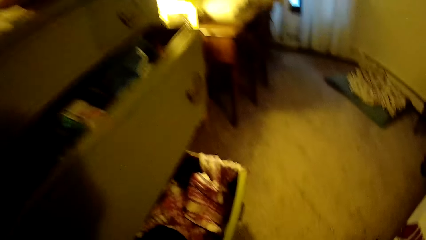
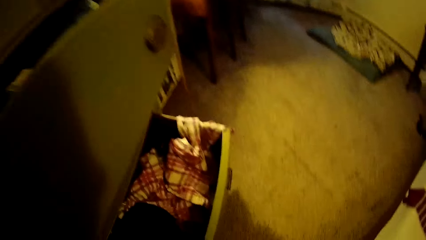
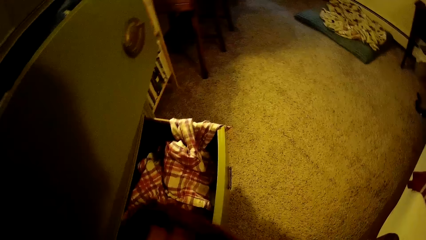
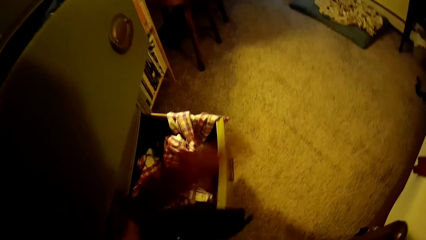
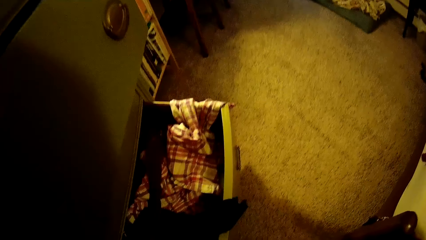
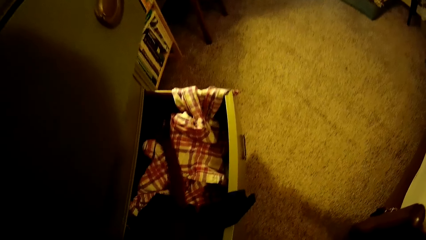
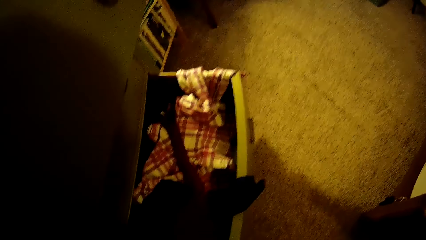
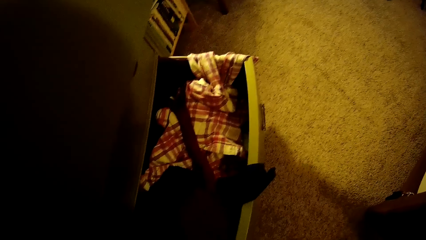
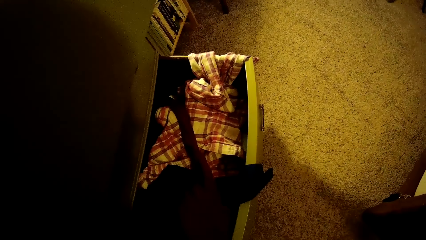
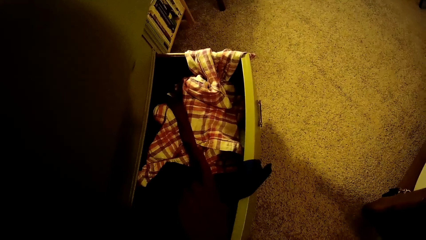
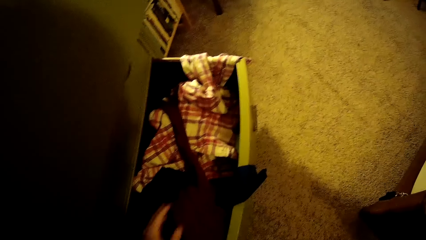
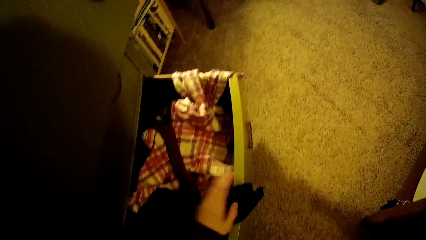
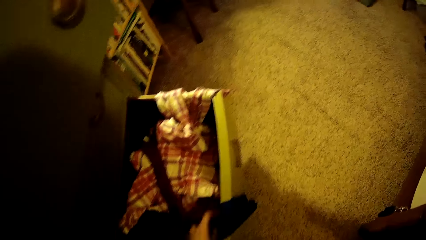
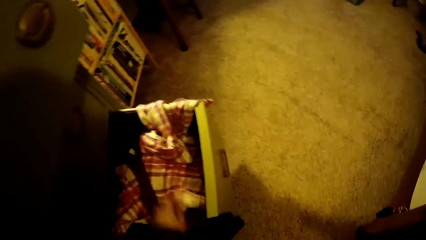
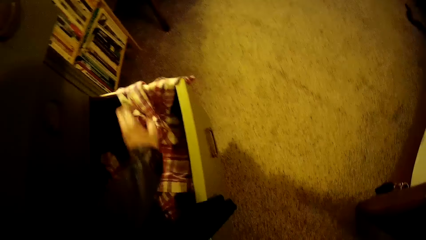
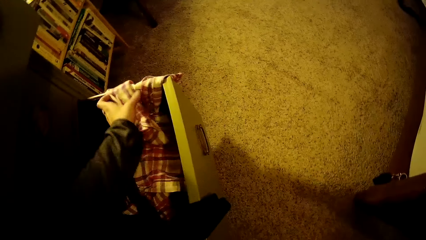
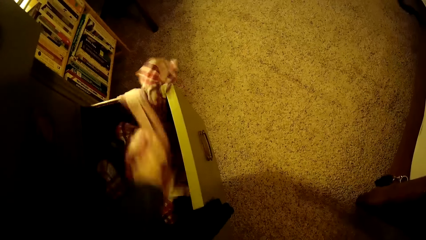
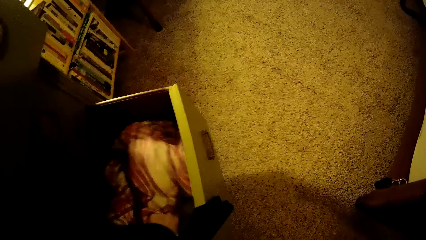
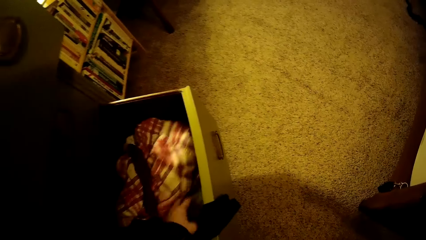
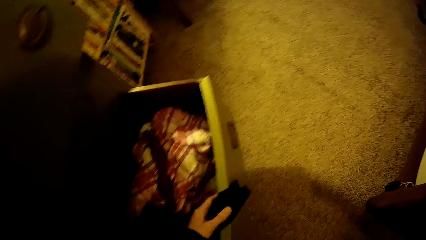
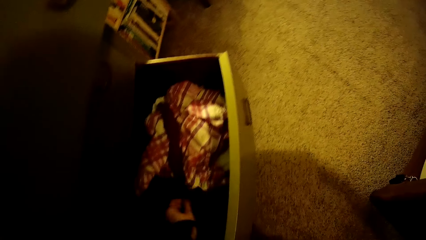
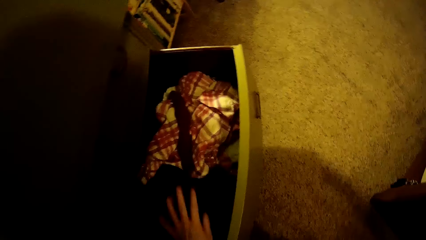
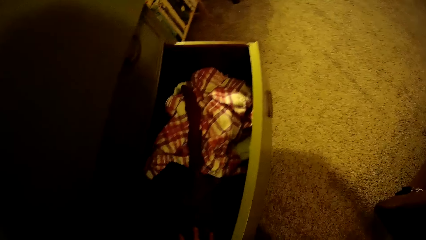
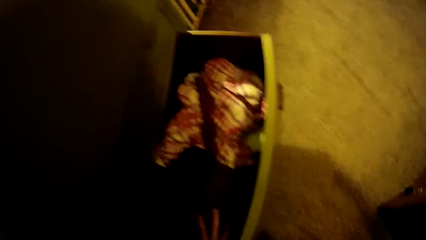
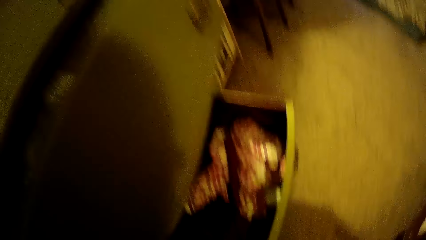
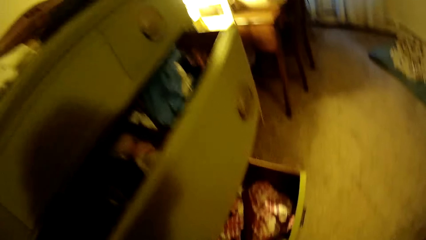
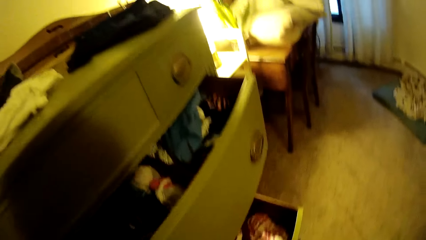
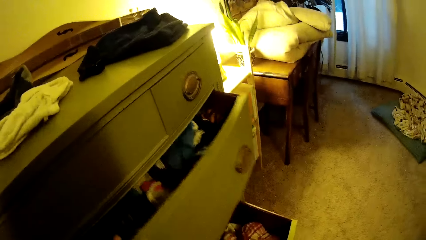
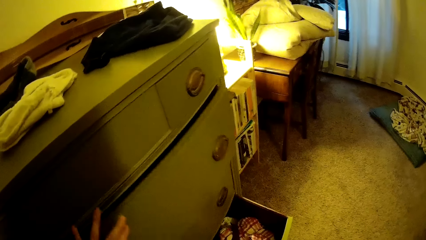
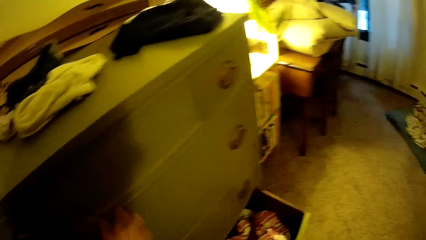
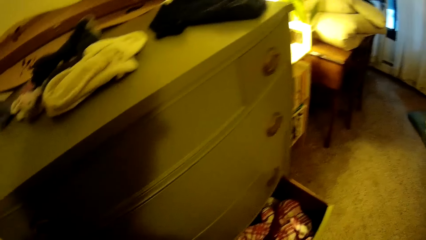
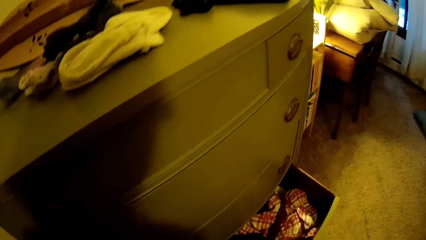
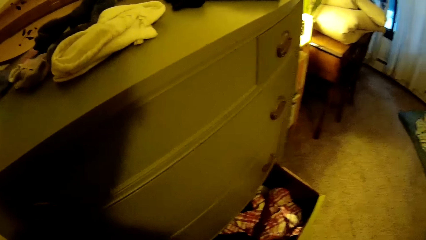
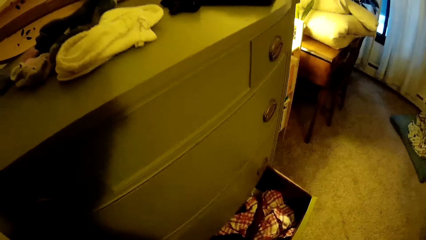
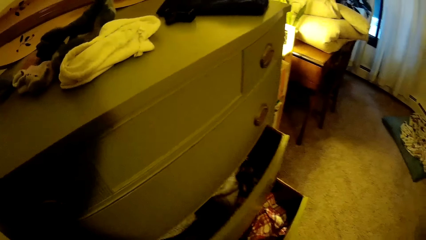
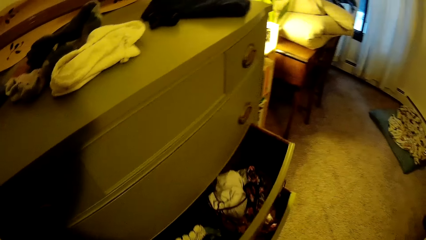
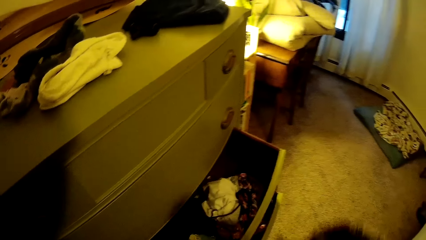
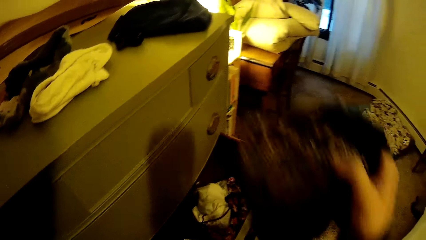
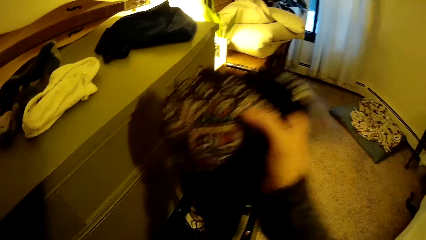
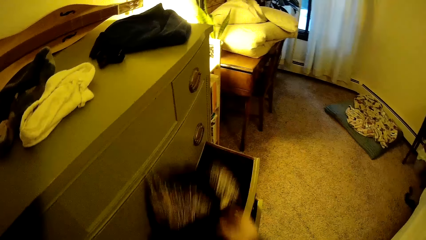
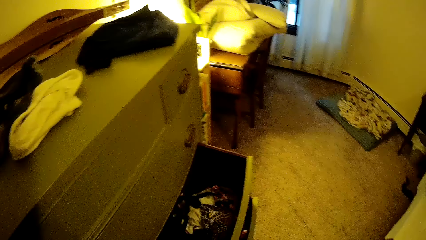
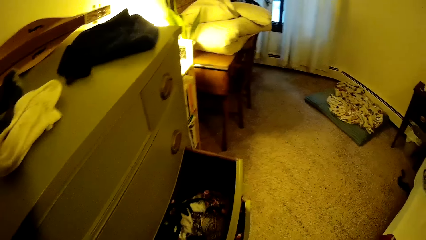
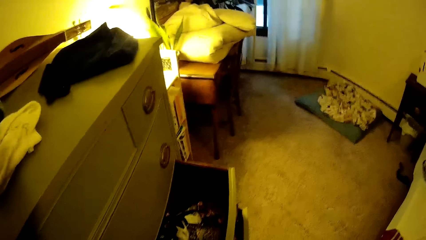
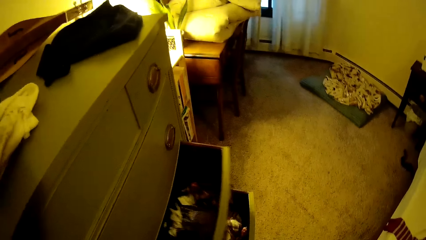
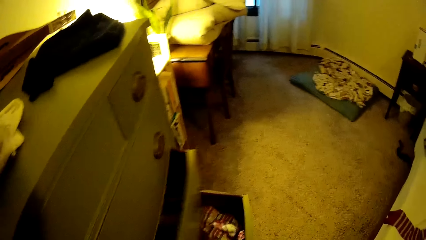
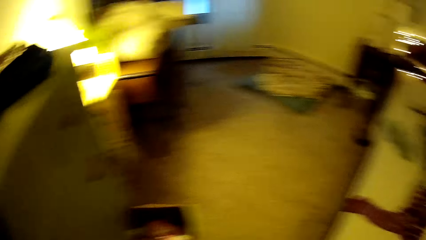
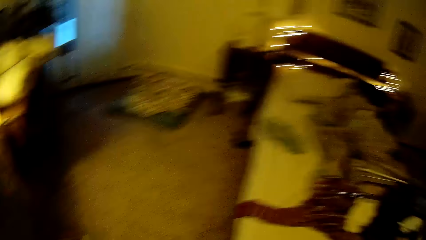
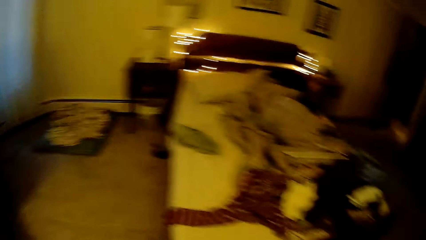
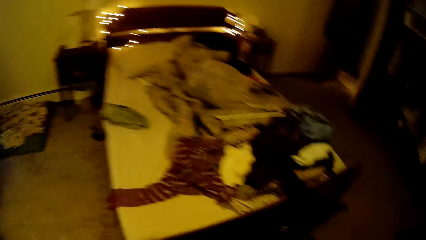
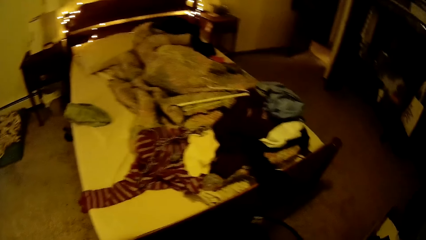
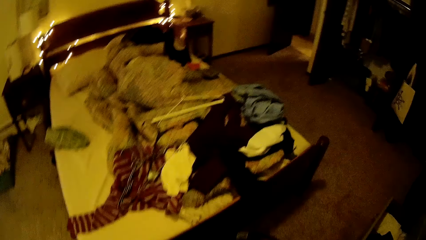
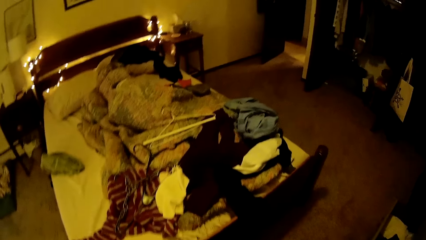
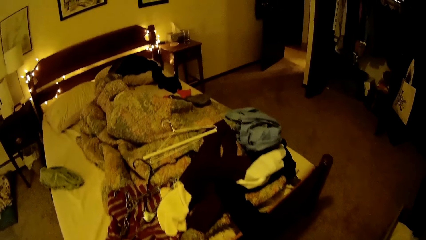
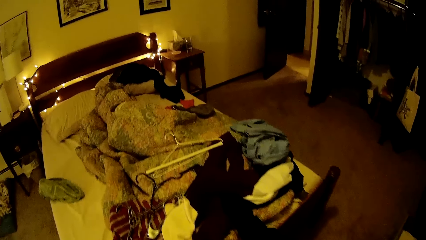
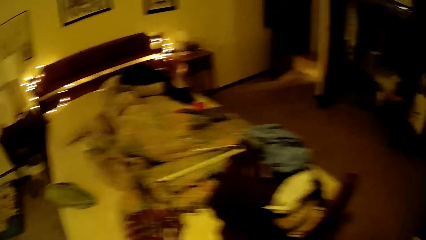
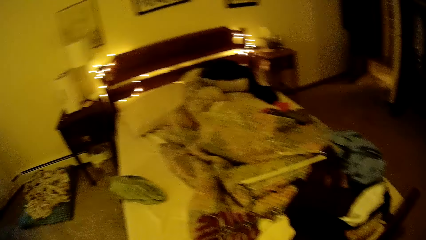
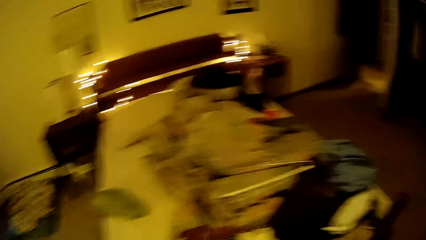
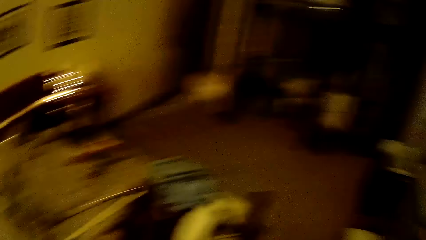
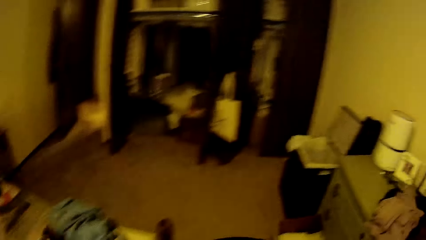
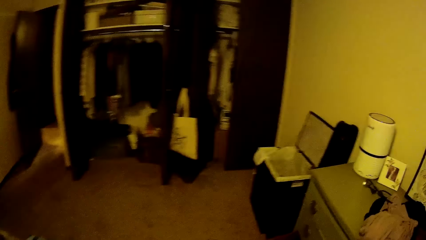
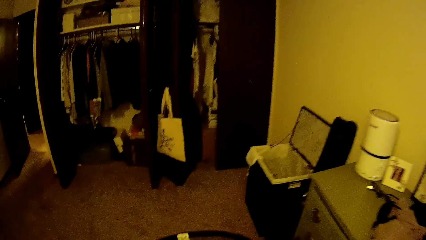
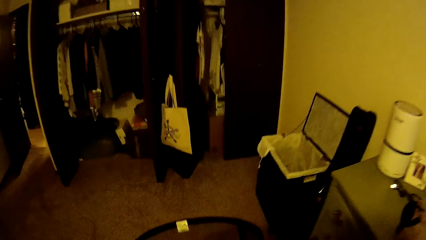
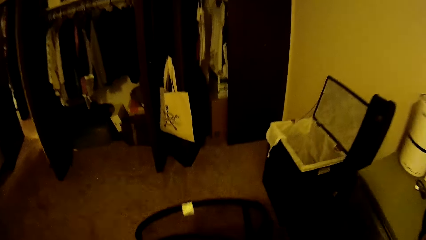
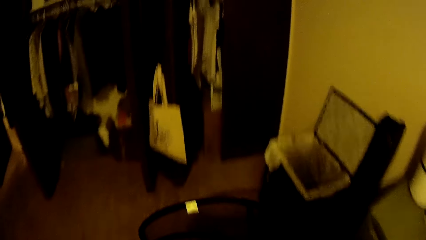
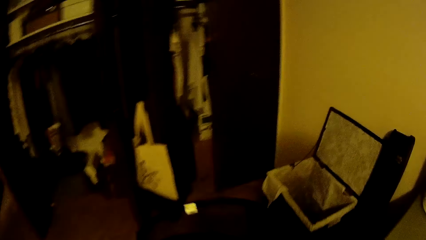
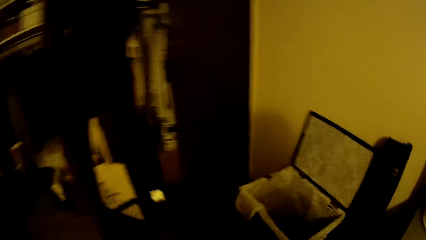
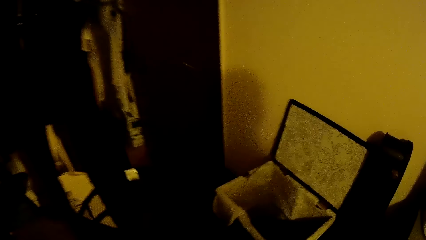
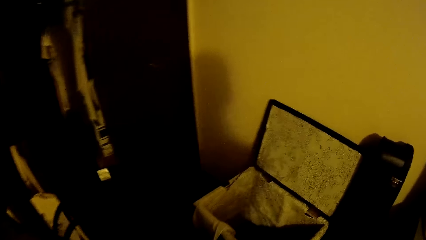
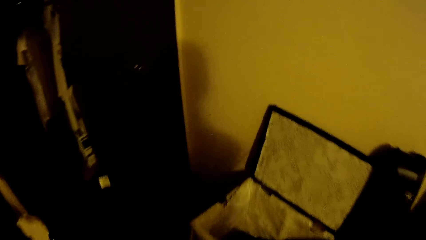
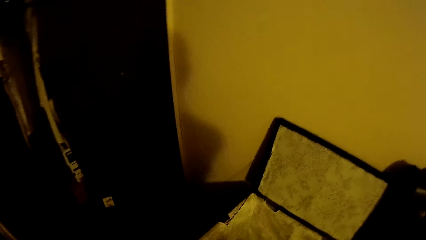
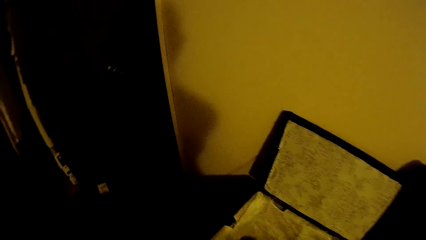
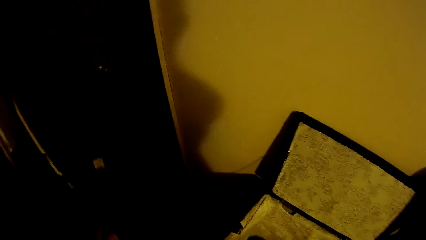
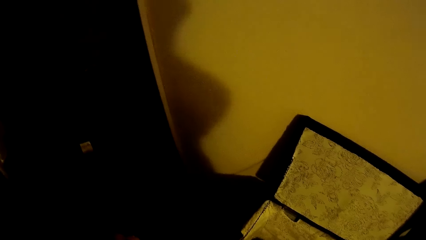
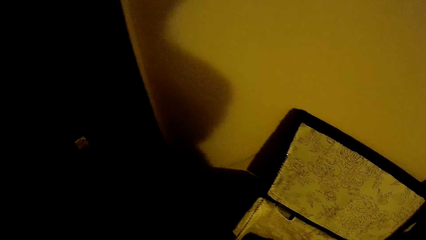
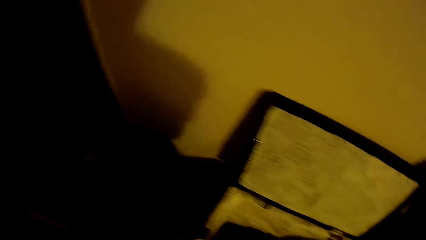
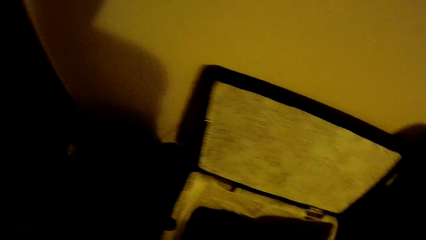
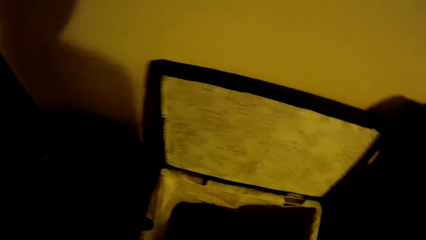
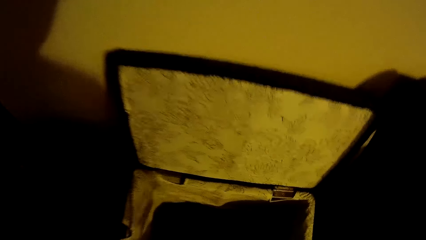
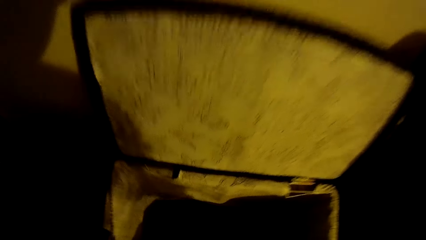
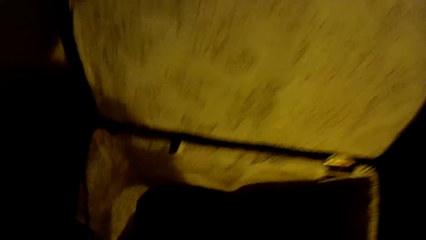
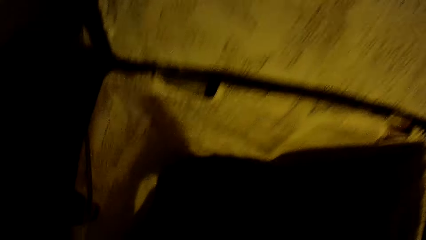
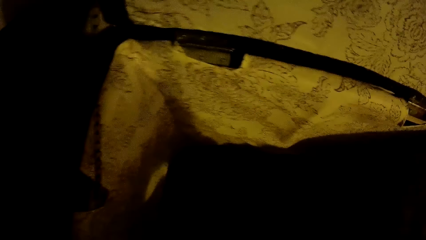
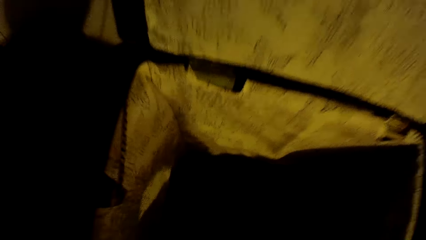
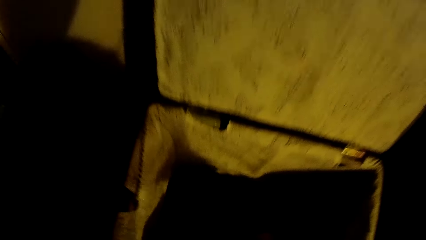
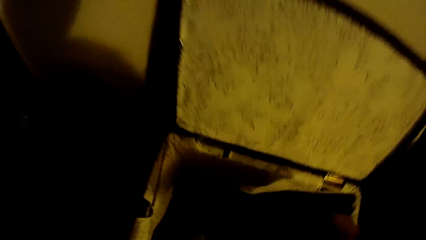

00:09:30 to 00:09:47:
The camera wearer arranges the clothes into the drawer with her left hand. She puts the cloth inside the drawer. She pushes the clothes in the drawer. She closes the second section of the drawer with her left hand. She opens the third section of the drawer with her left hand. She places a cloth in the third section of the drawer with her right hand. She closes the third section of the drawer with her right hand. She picks up a black basket with her right hand. She pushes the laundry basket. She drops the black basket on the floor close to the wardrobe with her right hand.
